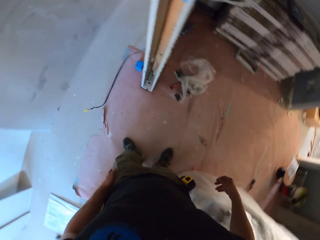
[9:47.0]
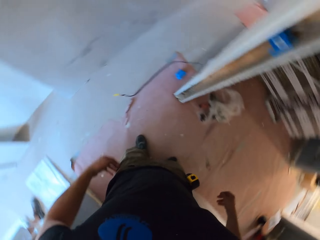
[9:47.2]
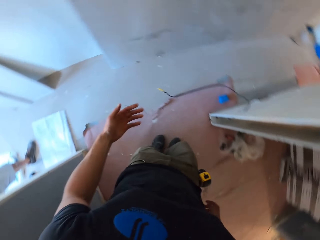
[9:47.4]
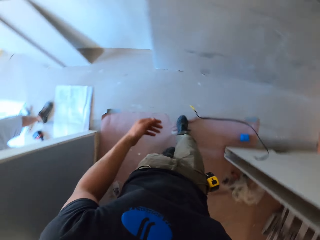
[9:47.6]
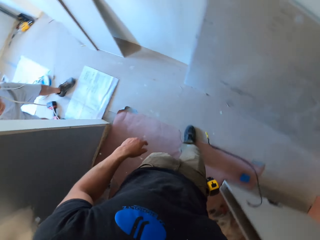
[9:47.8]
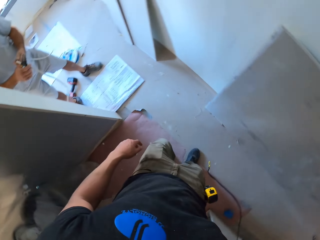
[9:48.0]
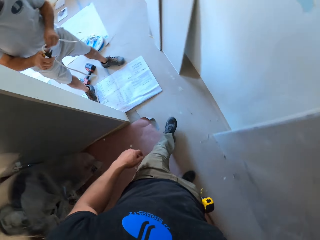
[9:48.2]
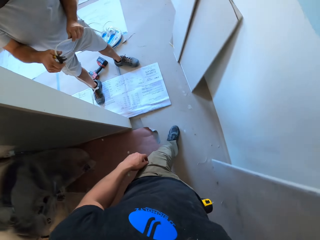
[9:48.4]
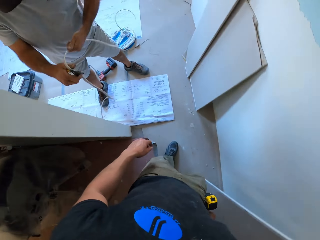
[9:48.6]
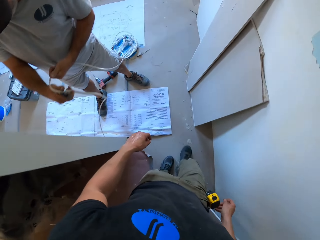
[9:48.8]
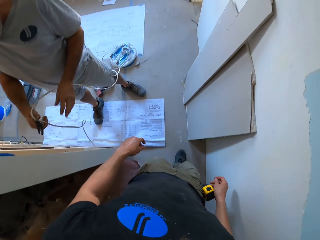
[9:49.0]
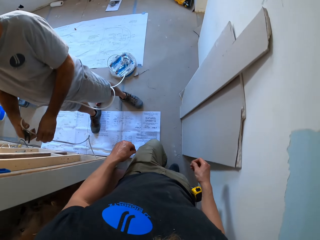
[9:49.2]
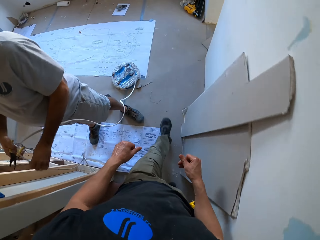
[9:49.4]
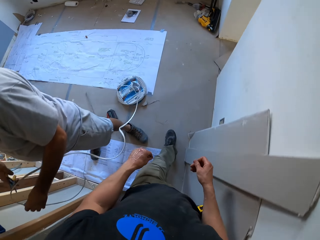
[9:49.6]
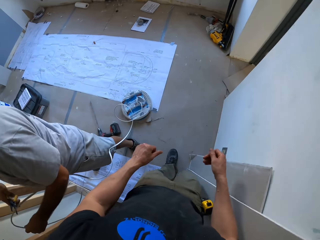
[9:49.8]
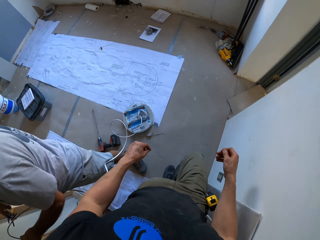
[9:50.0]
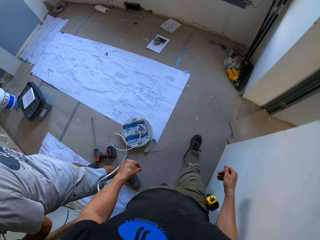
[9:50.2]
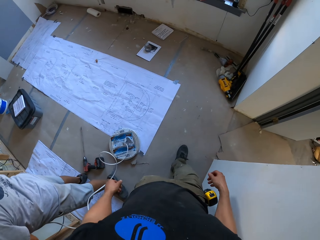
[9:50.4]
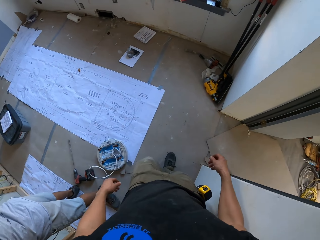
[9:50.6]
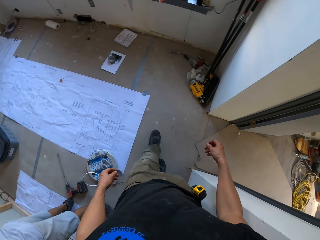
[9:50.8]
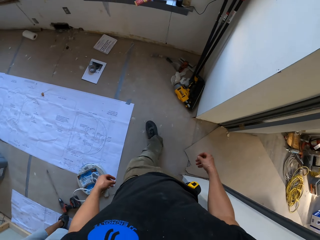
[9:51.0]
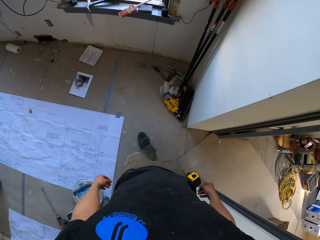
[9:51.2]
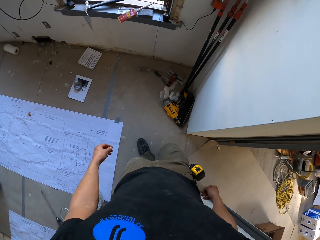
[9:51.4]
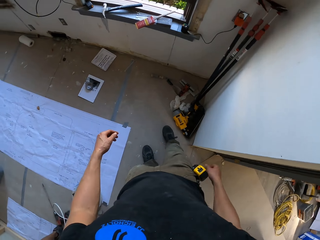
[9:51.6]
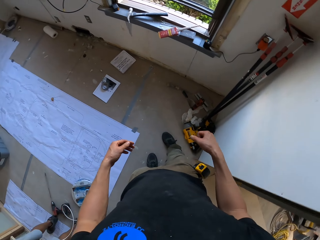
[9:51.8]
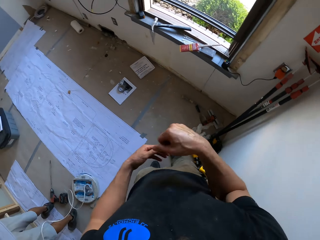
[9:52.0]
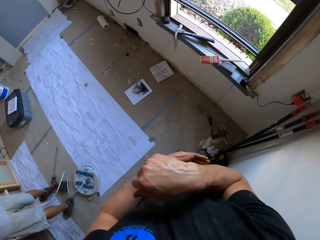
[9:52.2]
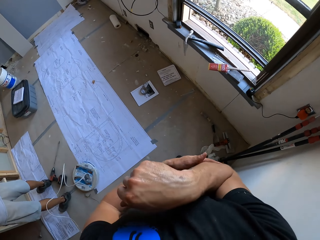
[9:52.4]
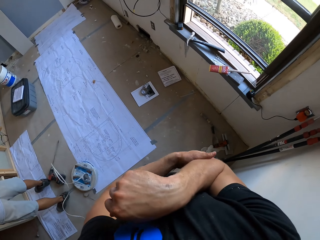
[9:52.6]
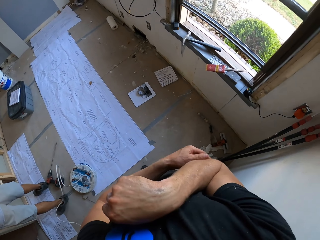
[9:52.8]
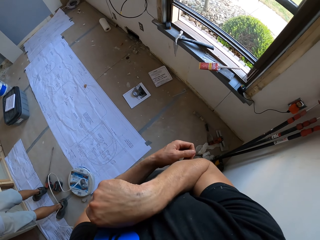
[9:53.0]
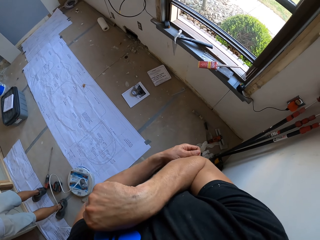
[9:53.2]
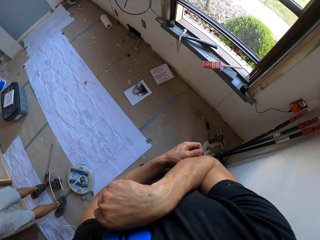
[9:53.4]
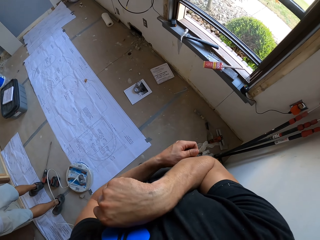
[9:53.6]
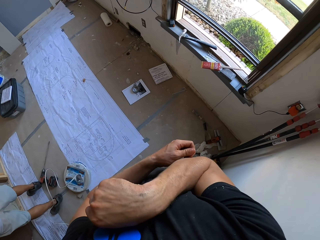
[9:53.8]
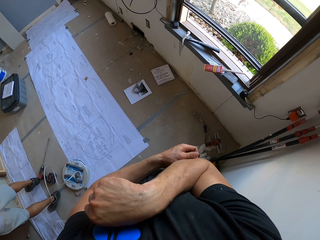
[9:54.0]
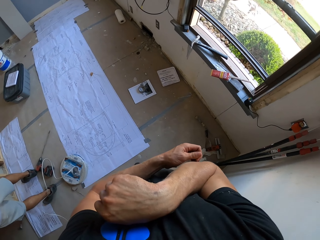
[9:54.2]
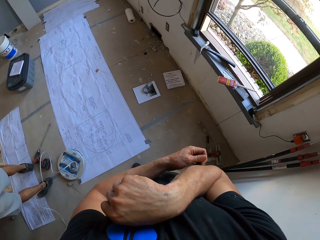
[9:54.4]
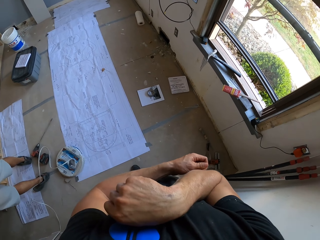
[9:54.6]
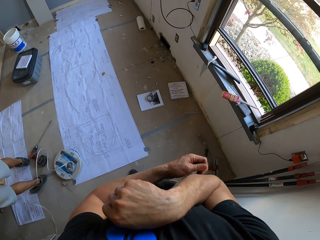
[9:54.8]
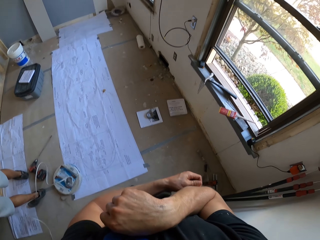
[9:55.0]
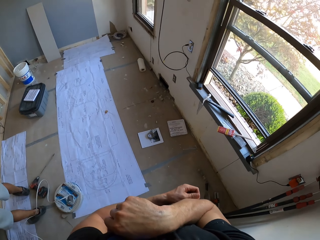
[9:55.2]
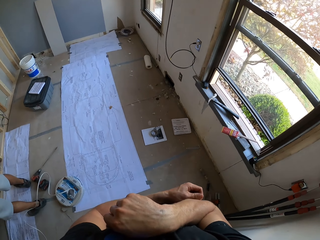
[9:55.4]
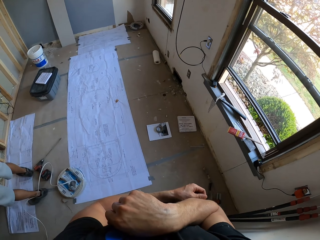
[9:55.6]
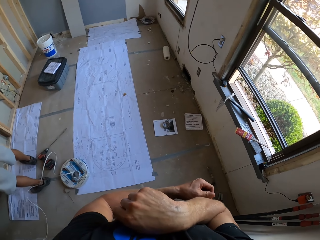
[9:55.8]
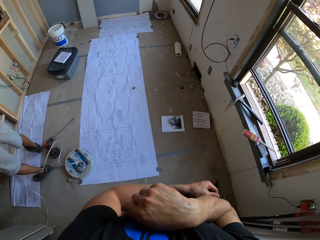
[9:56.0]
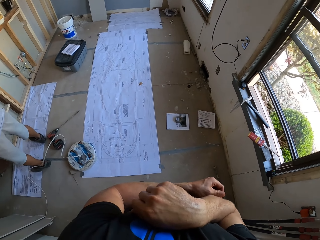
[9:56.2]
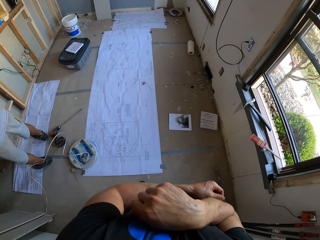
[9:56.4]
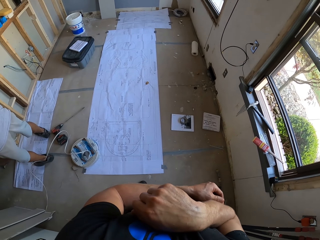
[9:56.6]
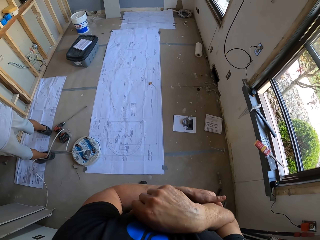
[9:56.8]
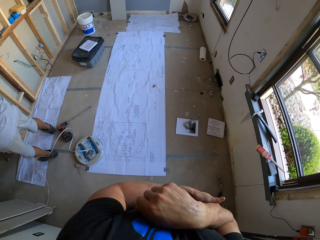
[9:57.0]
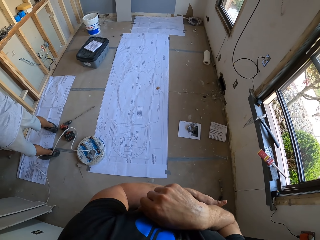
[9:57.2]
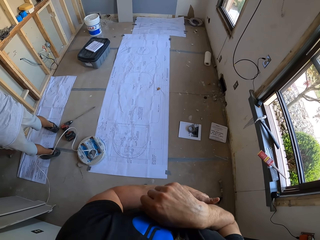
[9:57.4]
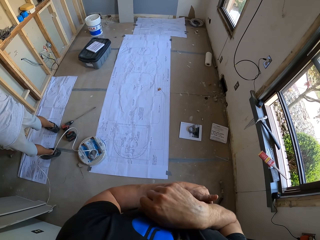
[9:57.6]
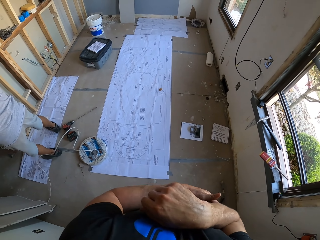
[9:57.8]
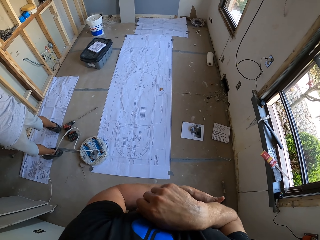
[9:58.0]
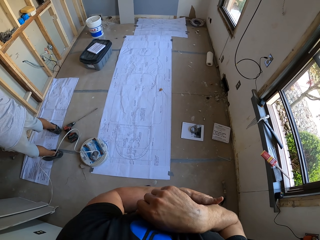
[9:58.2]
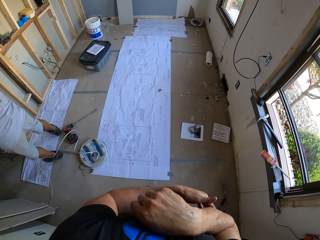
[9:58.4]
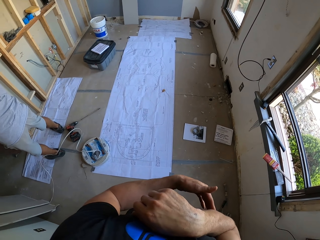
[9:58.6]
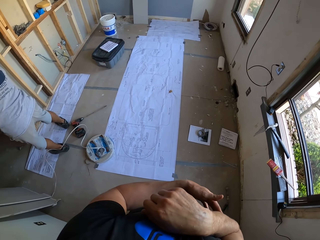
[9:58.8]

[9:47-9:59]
The camera wearer walks past a man in the house. The man cuts the cable using a plier. The man adjusts the cable. The camera wearer stares at the floor. He scratches his elbow.

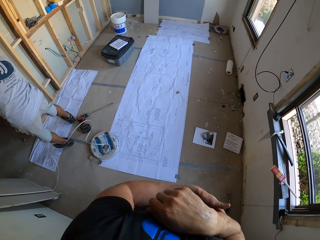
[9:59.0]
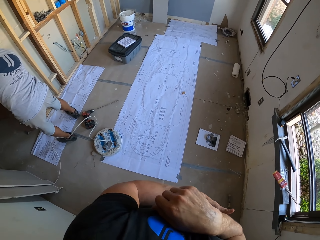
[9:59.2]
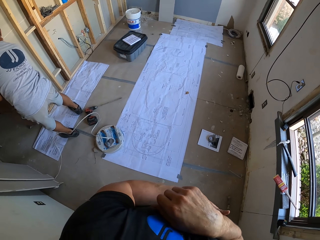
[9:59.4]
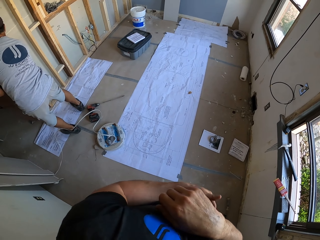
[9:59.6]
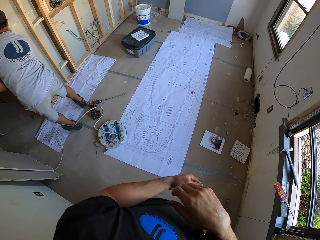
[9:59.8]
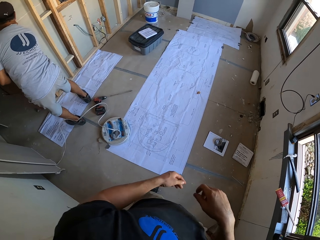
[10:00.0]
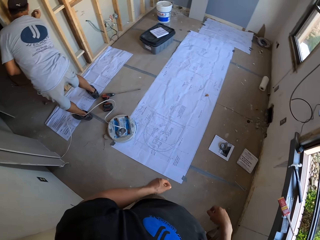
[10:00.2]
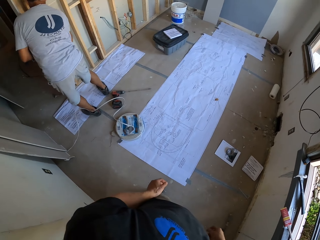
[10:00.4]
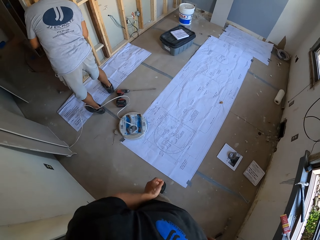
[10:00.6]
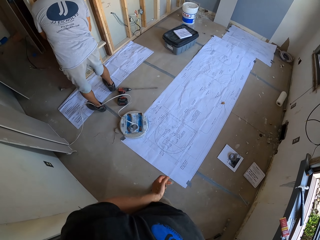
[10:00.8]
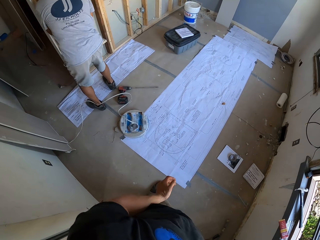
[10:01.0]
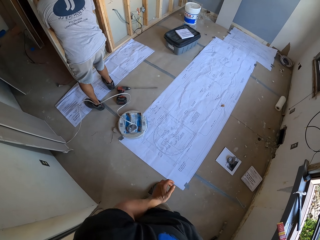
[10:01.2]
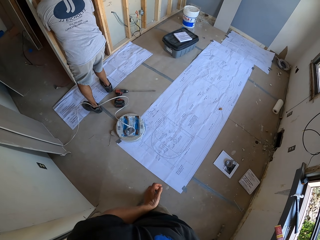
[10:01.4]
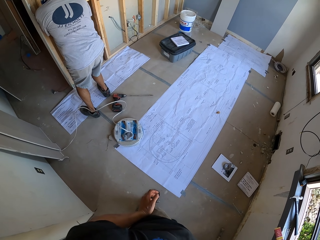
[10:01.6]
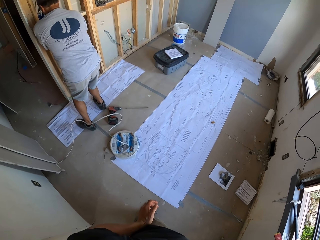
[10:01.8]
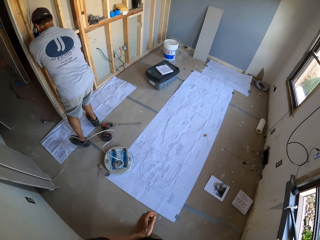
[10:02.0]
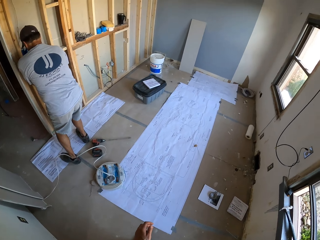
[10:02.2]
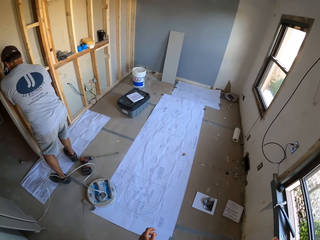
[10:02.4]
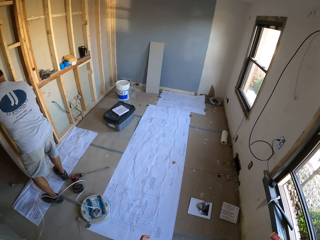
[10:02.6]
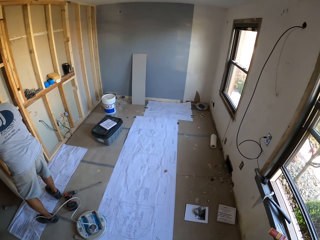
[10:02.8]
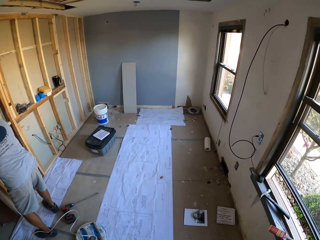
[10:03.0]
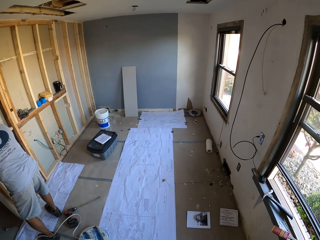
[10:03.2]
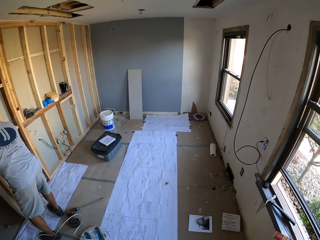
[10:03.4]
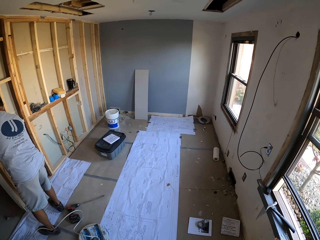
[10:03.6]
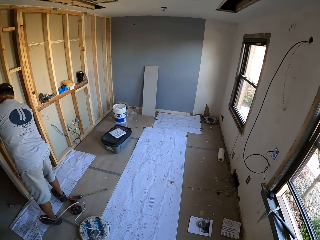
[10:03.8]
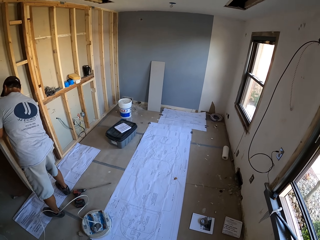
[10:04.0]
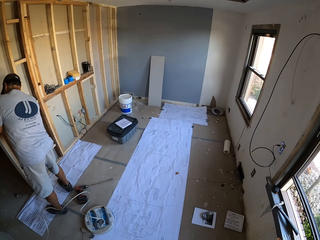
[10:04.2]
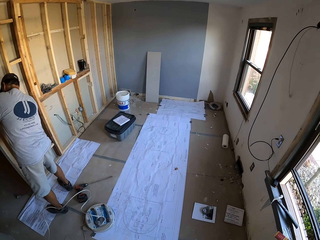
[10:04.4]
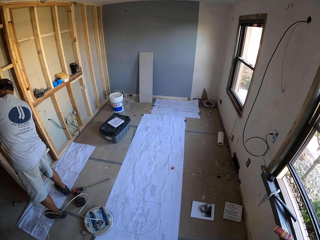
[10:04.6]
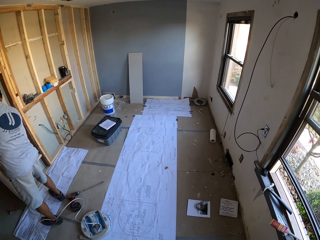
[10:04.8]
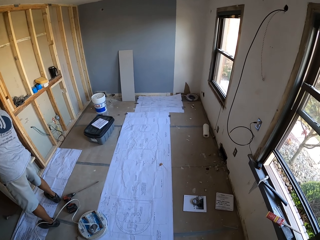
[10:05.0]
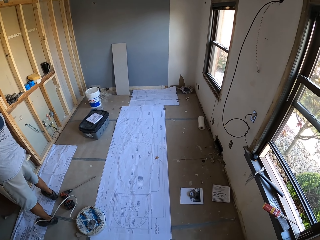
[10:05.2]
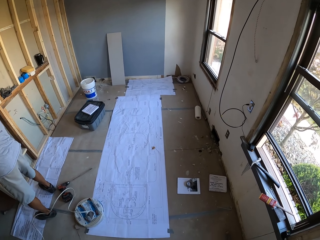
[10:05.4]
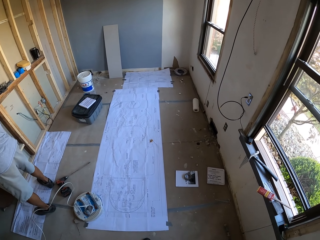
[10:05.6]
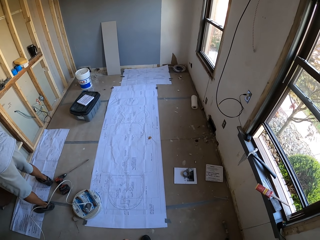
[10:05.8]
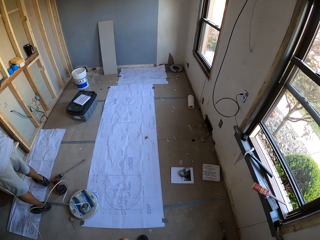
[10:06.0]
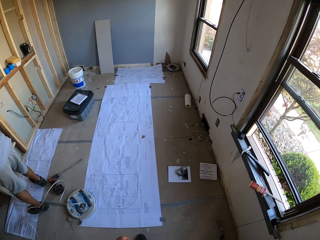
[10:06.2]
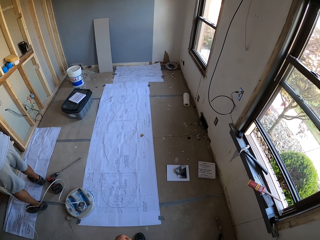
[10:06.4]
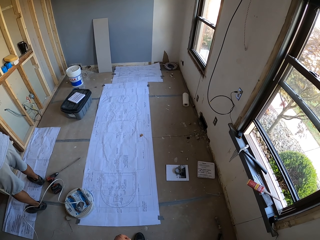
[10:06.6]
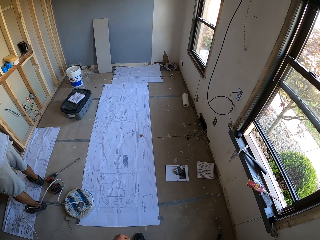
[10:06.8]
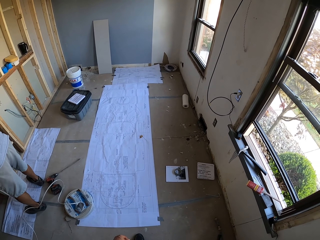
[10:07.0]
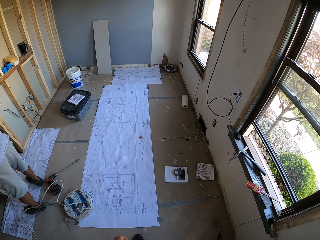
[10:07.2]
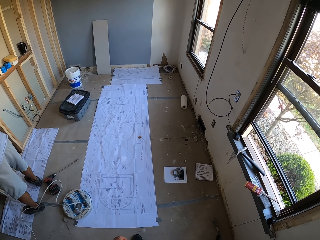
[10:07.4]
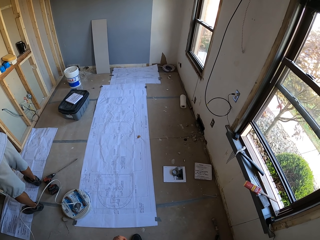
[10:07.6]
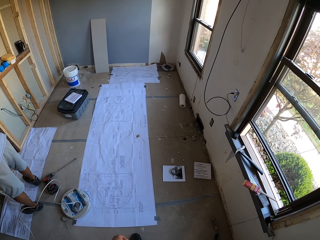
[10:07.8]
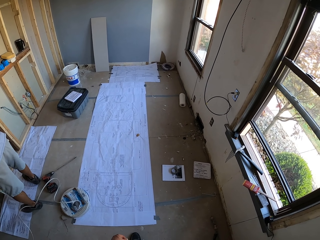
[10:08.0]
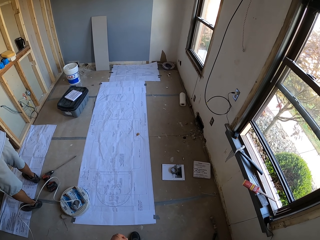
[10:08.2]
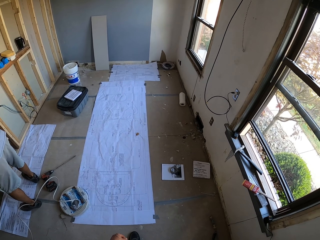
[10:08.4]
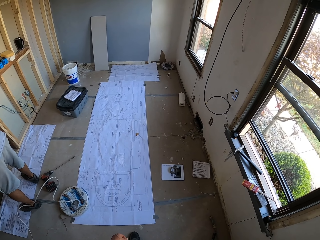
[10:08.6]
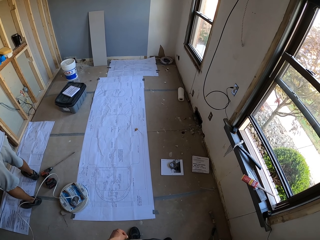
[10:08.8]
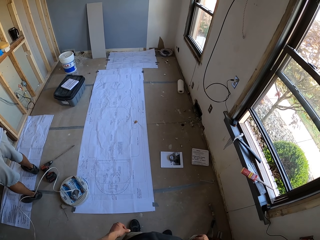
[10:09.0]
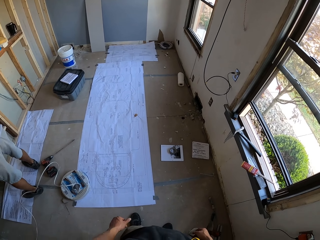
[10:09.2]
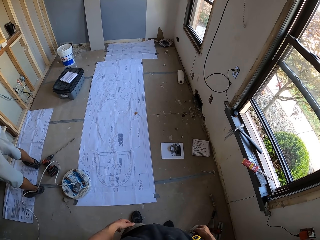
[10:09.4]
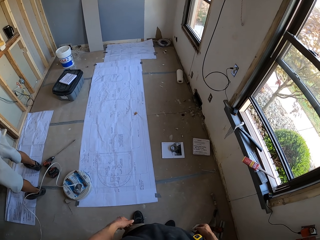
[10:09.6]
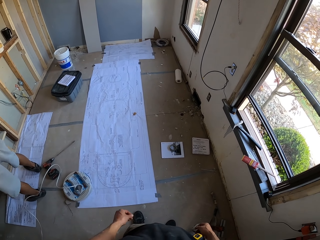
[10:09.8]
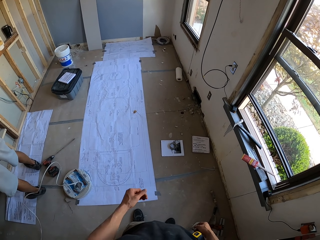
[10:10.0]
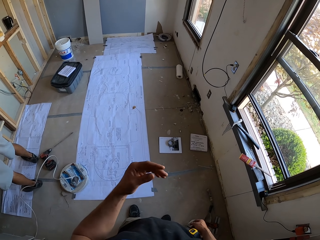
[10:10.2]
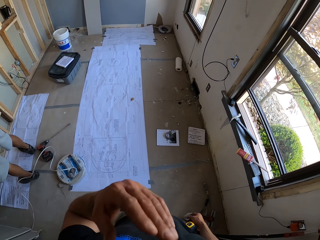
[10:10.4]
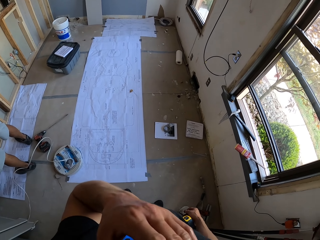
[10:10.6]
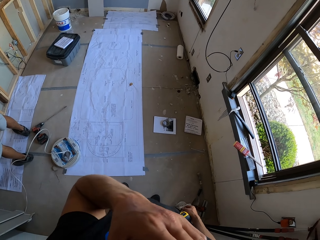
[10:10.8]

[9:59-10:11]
The camera wearer stares at the wall.
